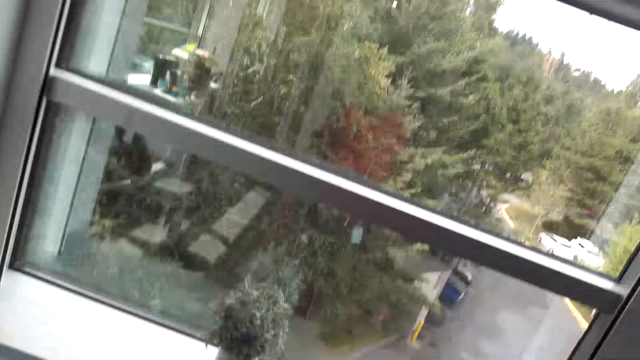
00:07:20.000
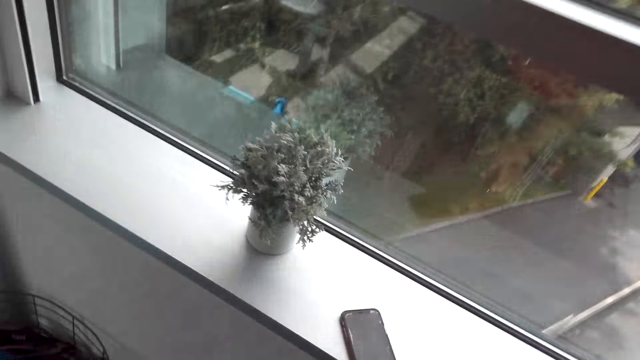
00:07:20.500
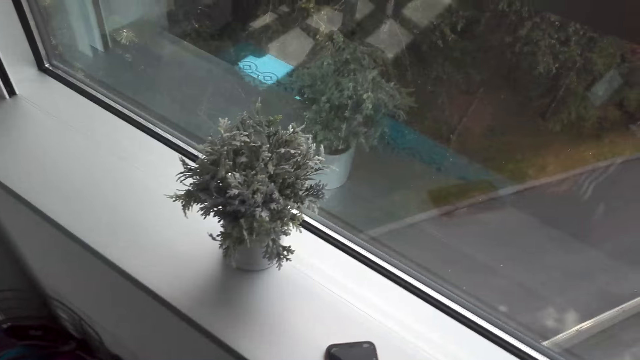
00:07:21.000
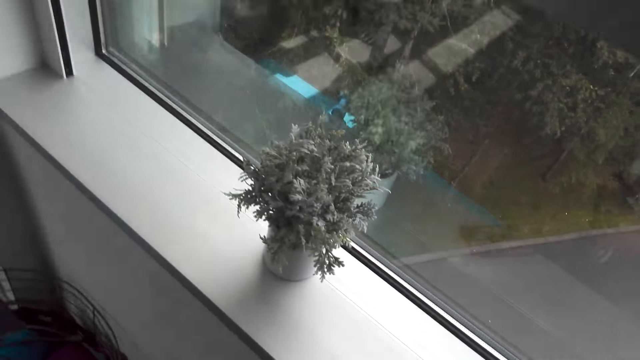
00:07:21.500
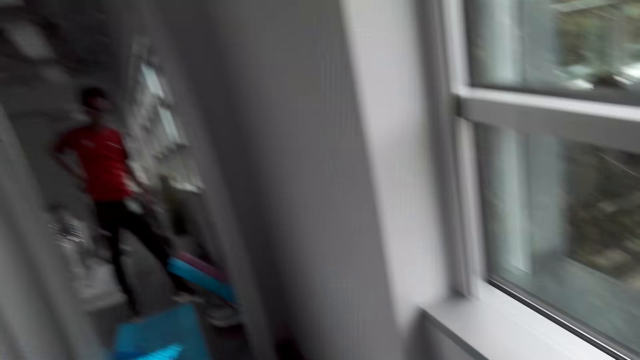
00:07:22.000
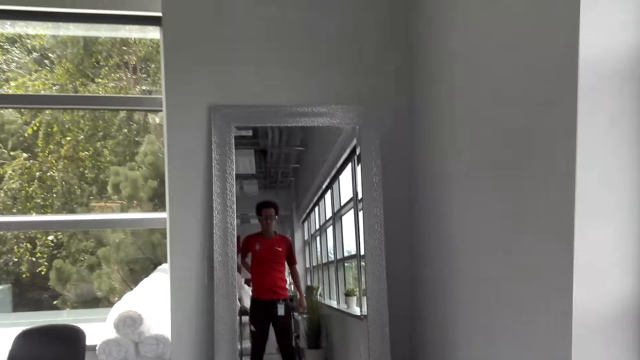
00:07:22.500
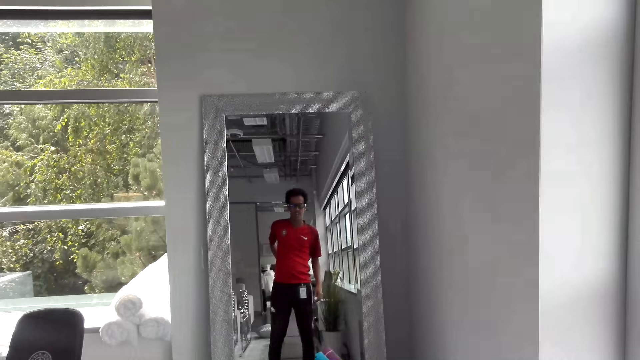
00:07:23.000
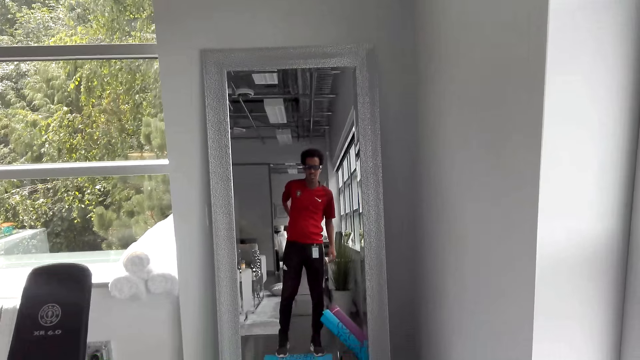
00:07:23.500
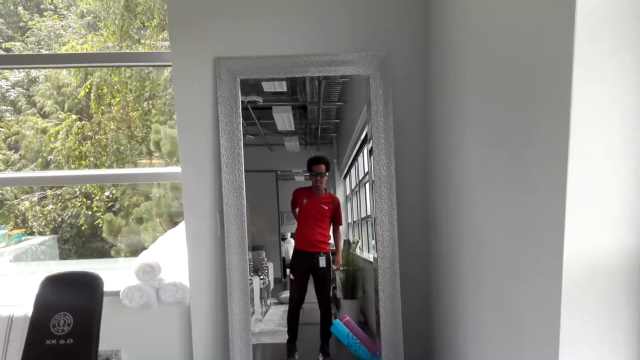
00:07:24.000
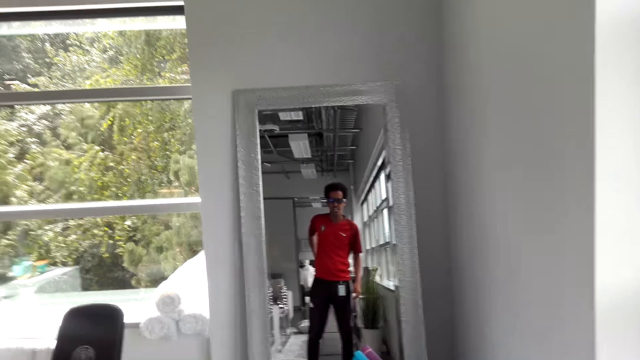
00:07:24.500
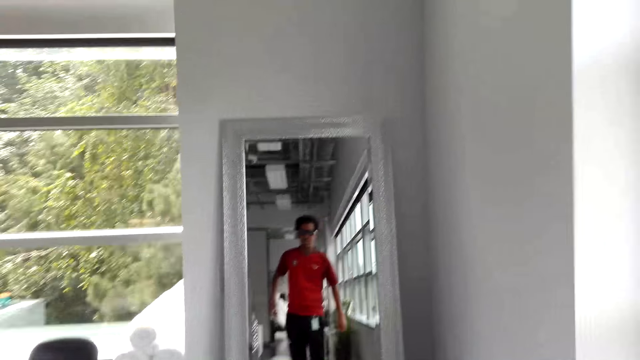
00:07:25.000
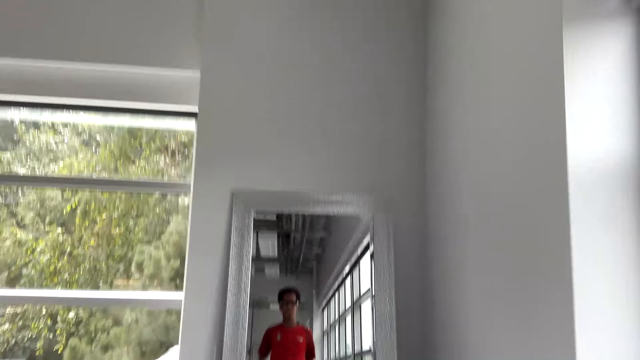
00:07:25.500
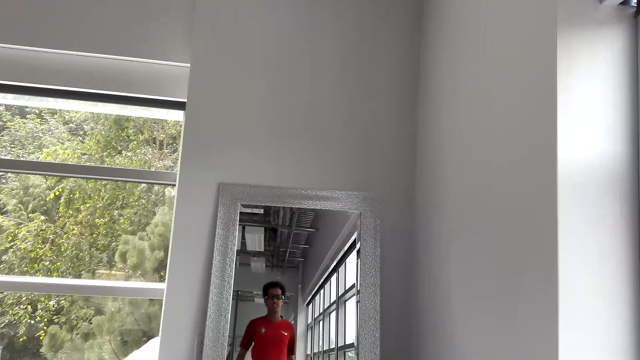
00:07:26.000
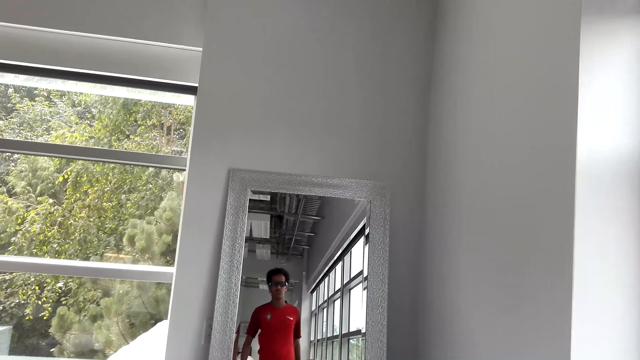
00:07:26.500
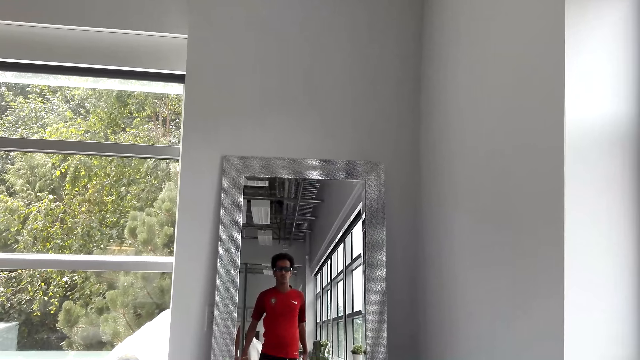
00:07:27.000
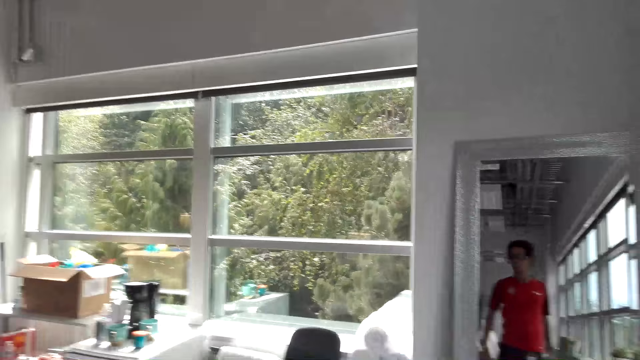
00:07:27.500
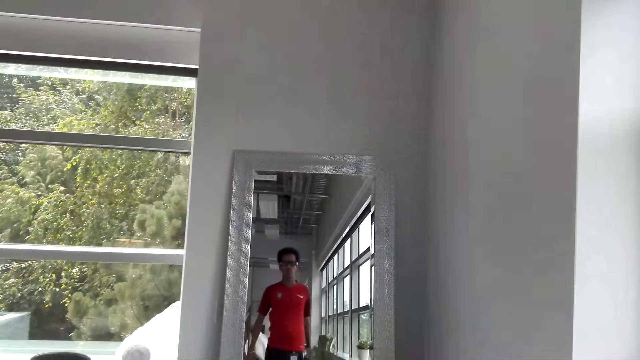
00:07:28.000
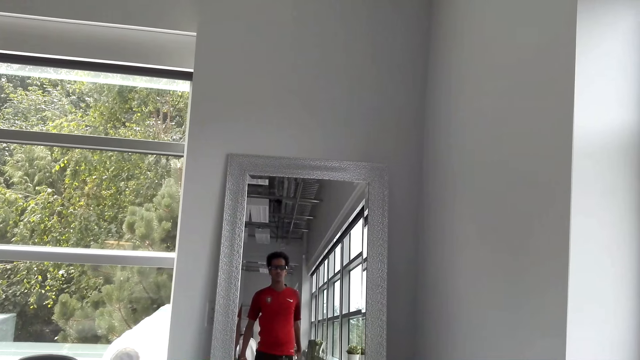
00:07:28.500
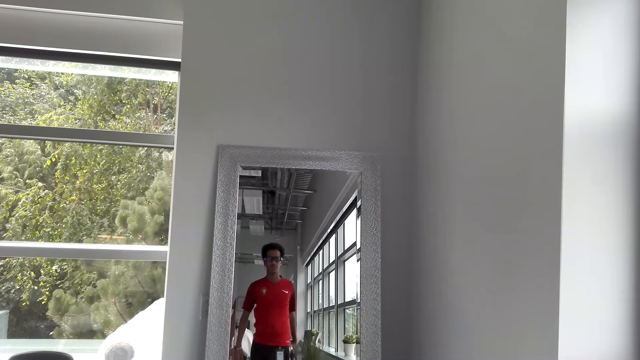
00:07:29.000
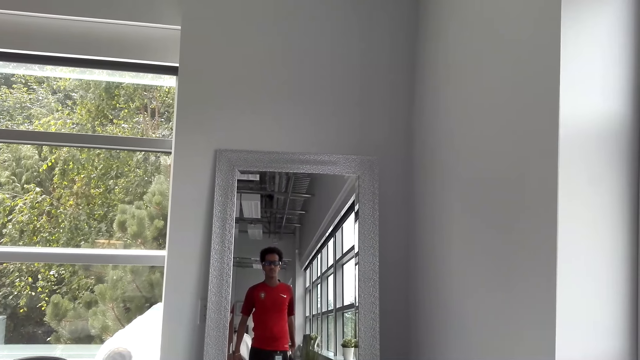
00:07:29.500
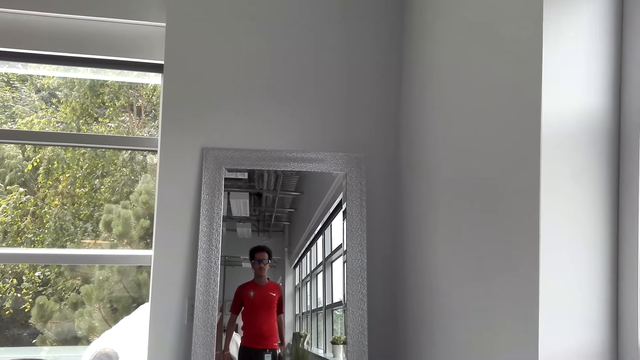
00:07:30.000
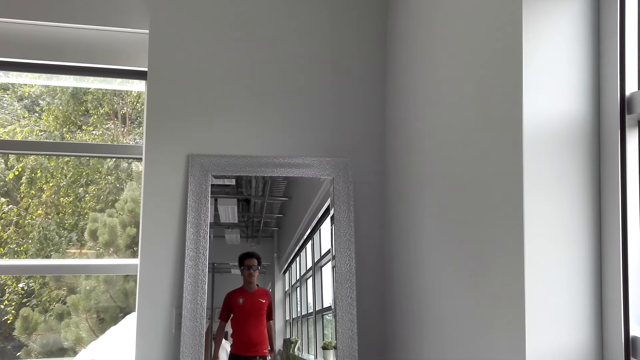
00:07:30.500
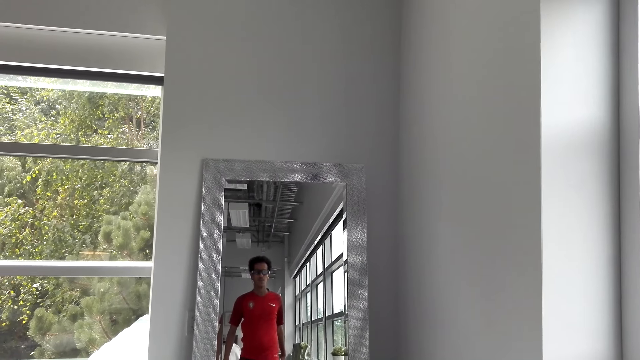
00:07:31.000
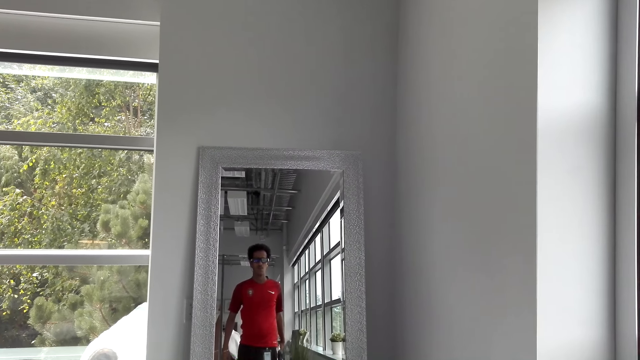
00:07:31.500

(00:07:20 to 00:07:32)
The camera wearer puts his phone down by the window. He scratches his back with his hand.

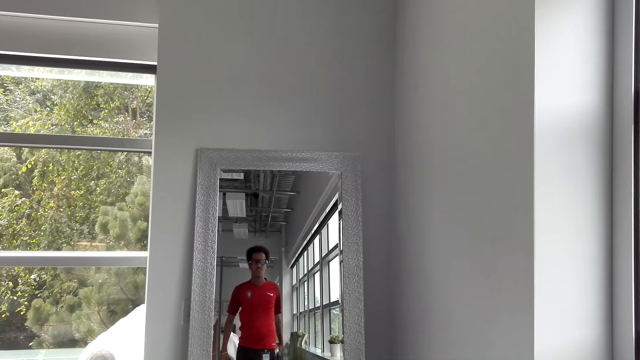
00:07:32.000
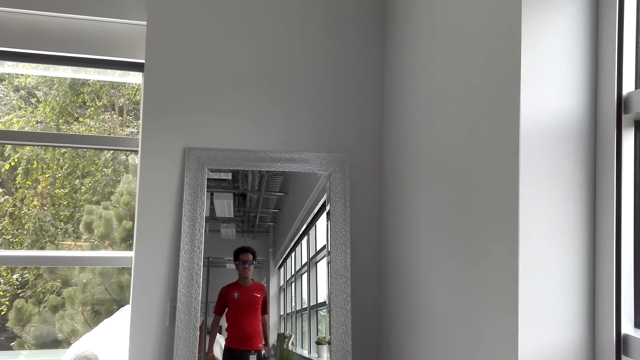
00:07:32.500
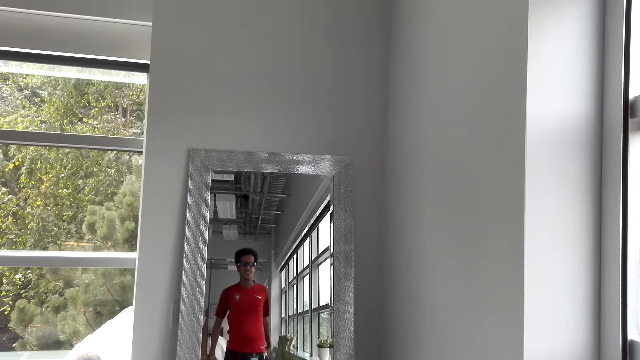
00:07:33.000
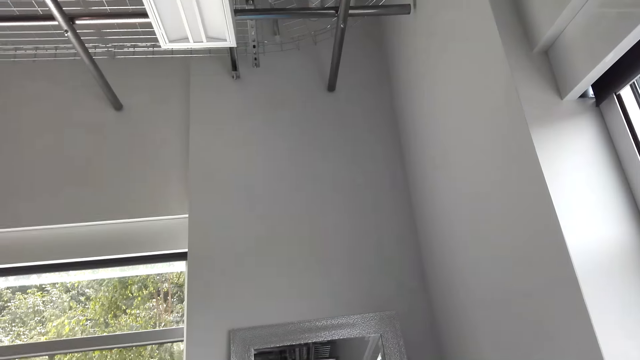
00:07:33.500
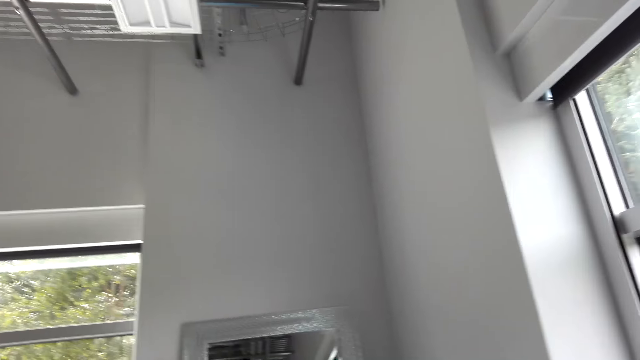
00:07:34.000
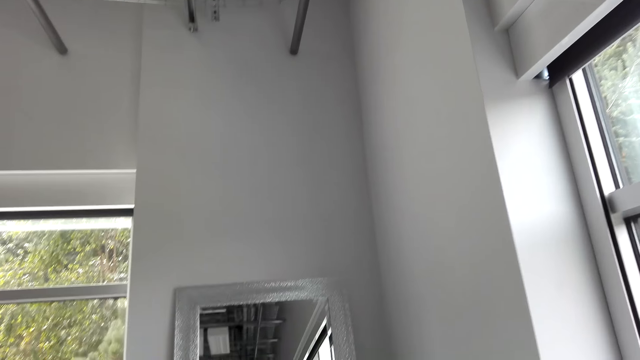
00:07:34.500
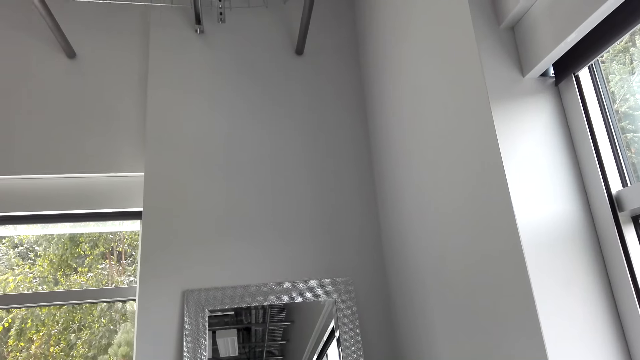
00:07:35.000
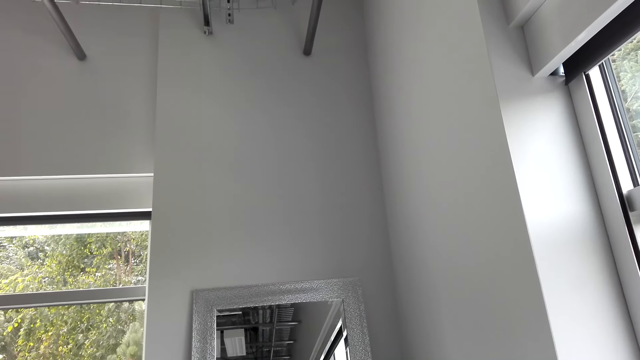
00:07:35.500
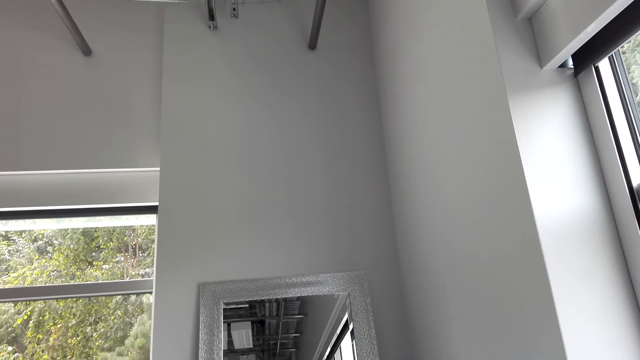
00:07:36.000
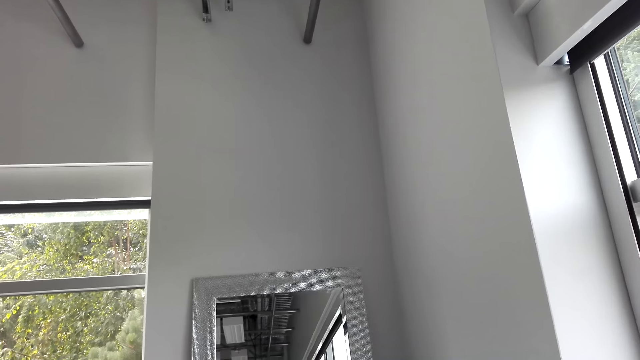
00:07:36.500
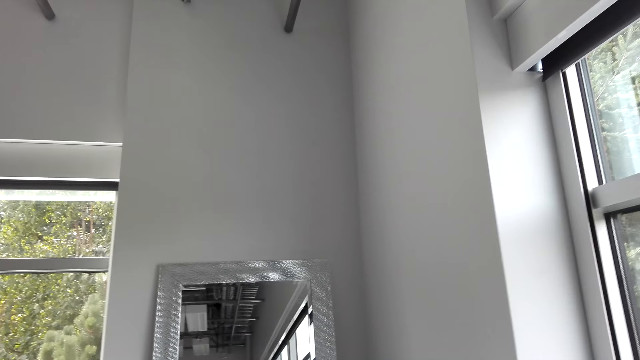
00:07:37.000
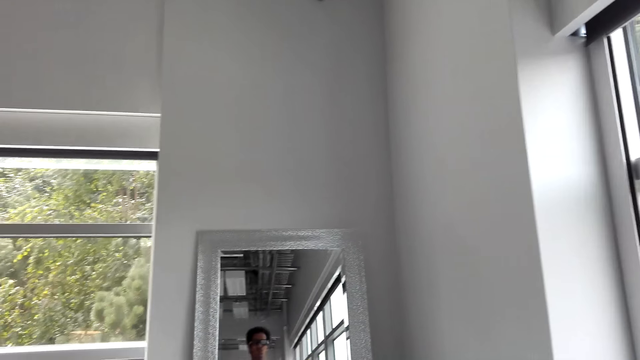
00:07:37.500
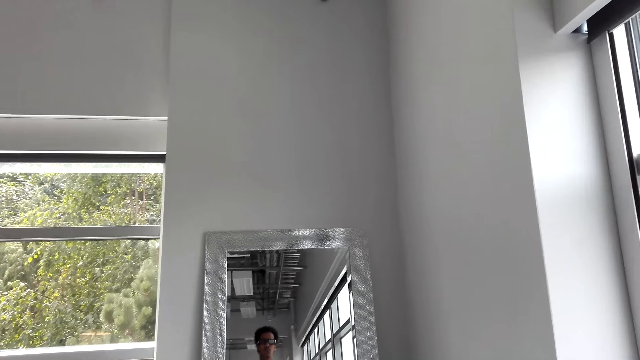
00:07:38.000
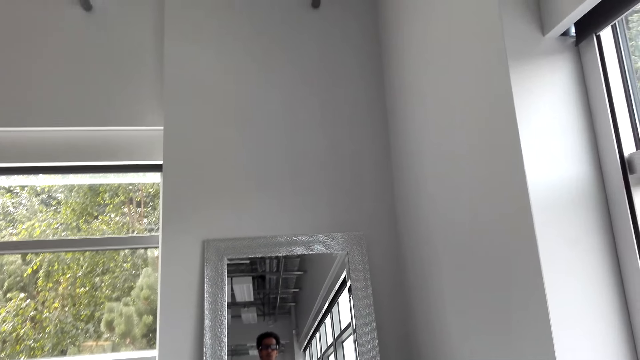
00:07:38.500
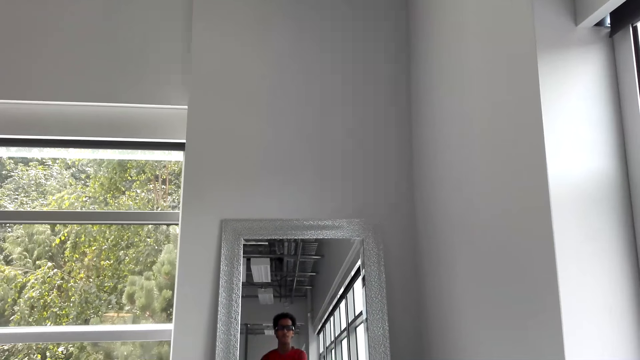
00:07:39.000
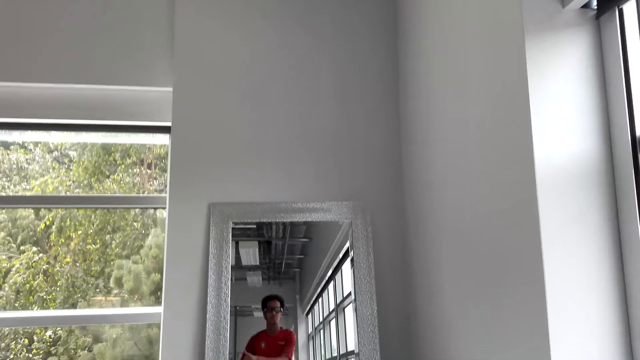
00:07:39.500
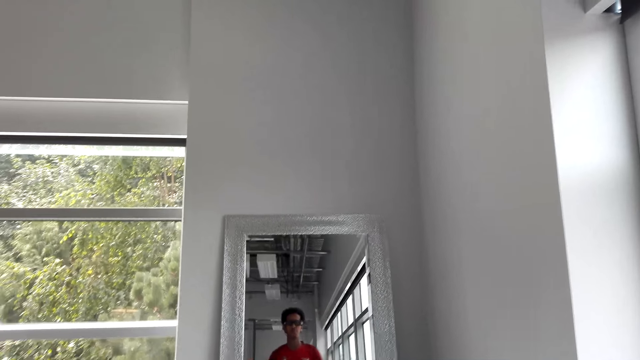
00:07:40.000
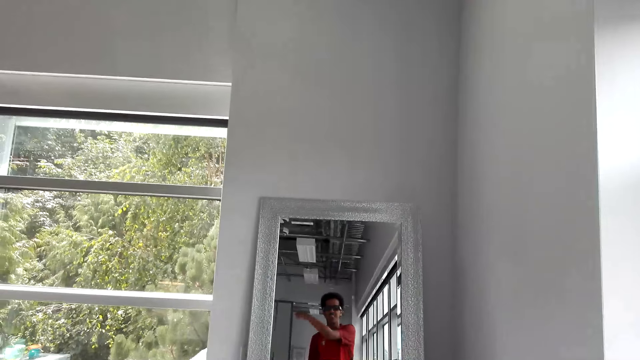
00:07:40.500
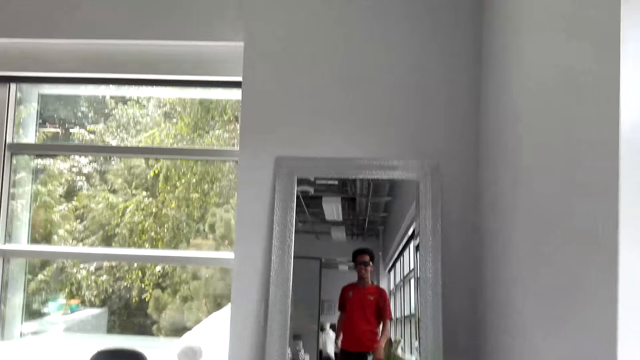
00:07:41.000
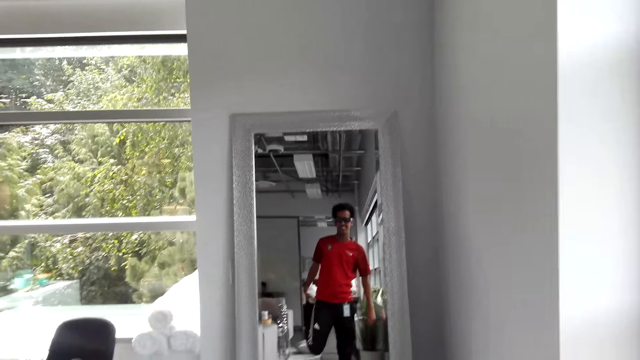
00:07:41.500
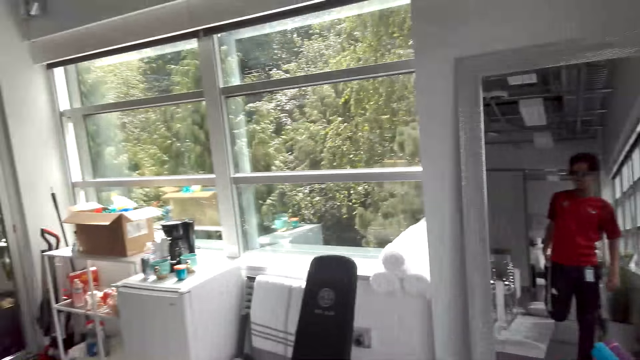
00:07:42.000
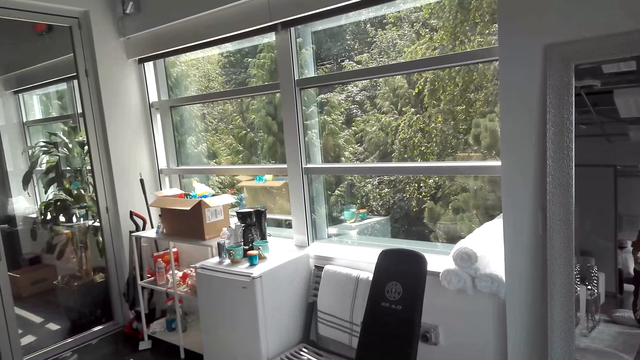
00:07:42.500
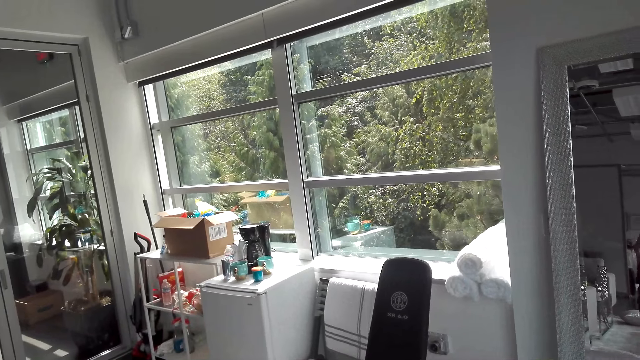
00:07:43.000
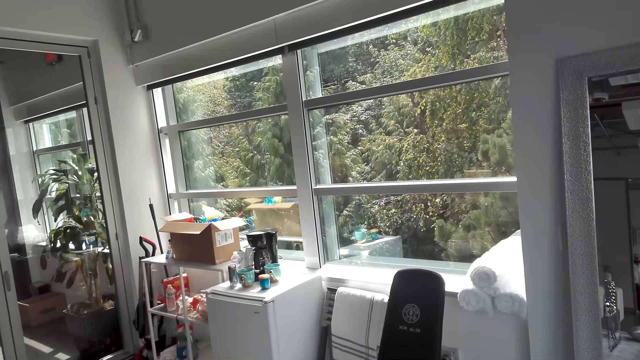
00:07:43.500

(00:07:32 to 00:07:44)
The camera wearer holds one leg with his hand.
